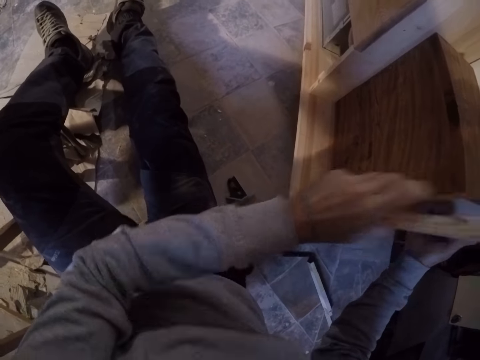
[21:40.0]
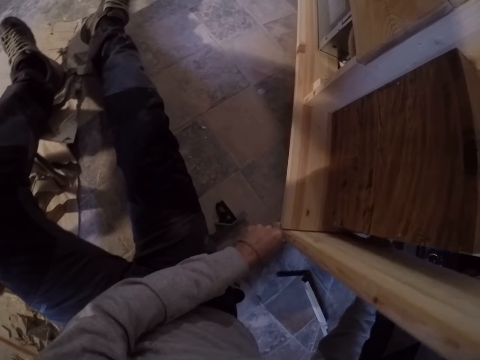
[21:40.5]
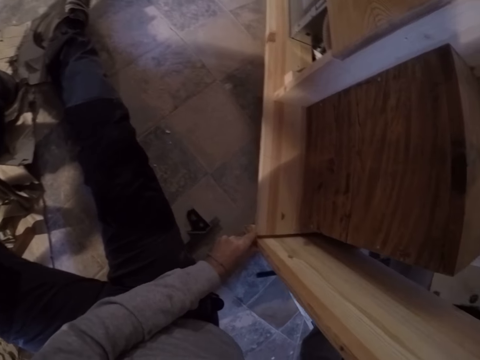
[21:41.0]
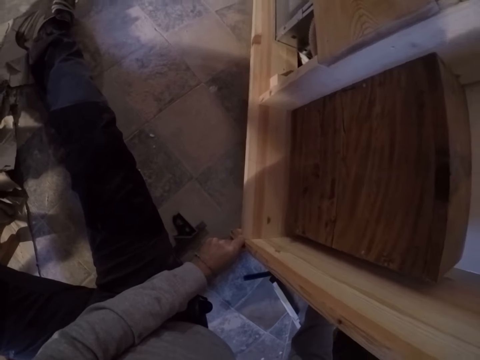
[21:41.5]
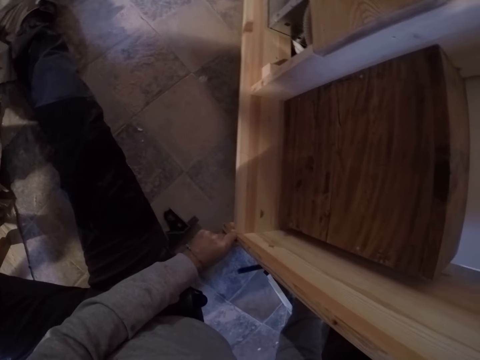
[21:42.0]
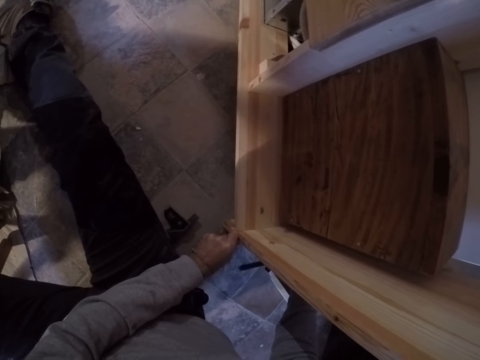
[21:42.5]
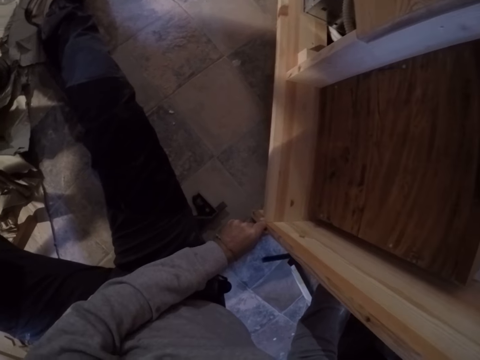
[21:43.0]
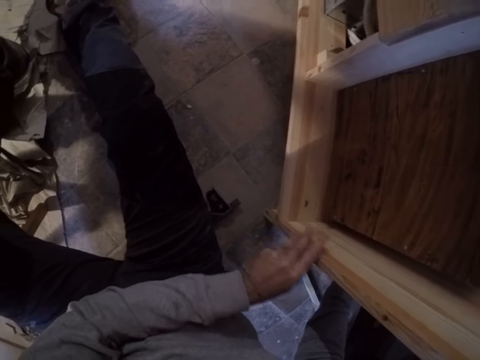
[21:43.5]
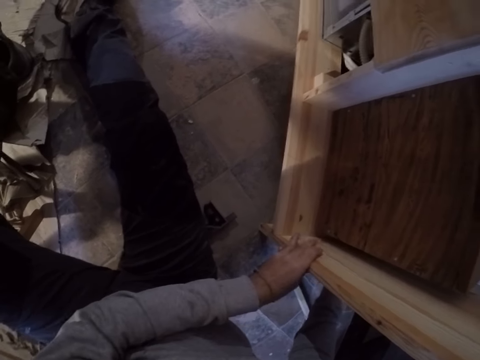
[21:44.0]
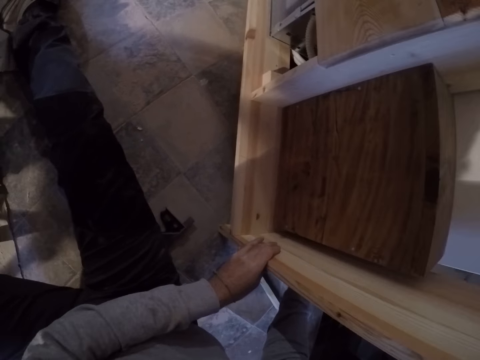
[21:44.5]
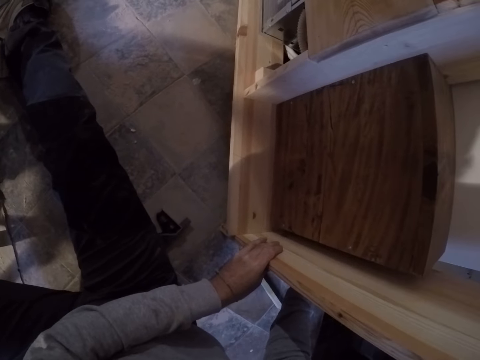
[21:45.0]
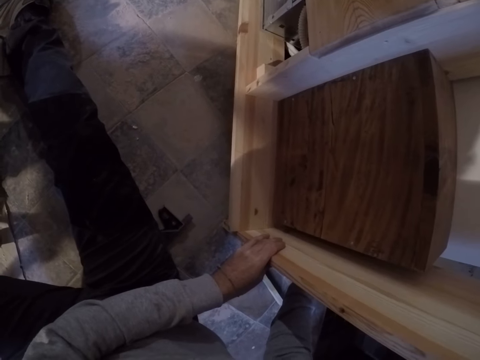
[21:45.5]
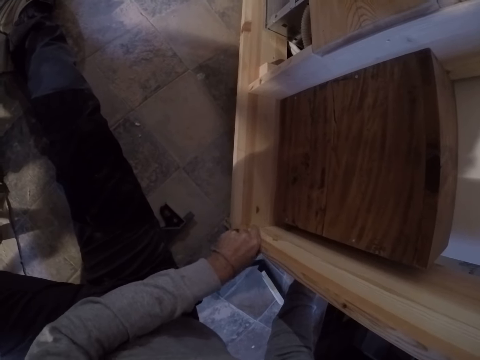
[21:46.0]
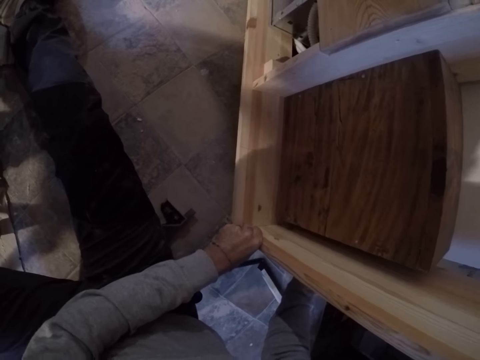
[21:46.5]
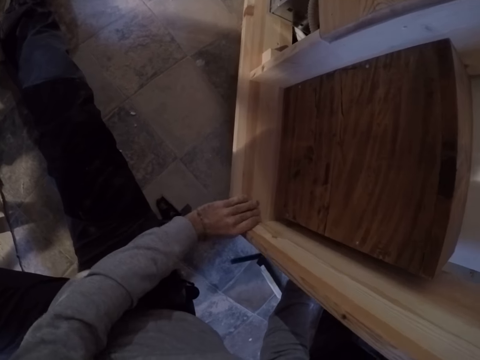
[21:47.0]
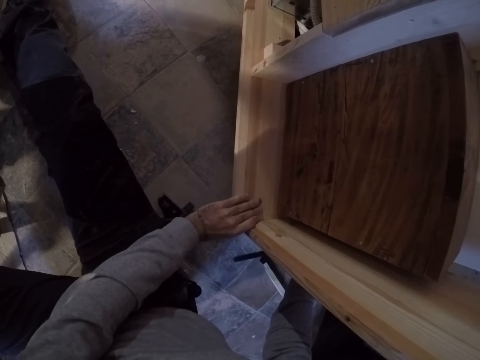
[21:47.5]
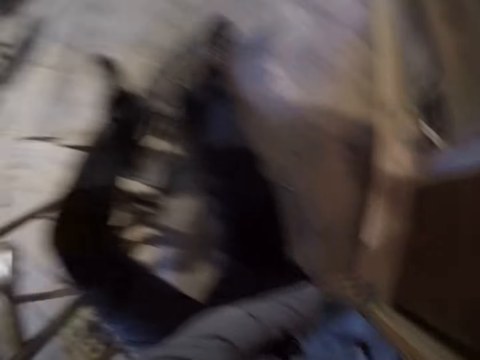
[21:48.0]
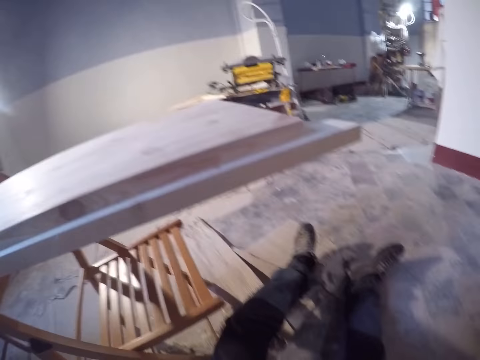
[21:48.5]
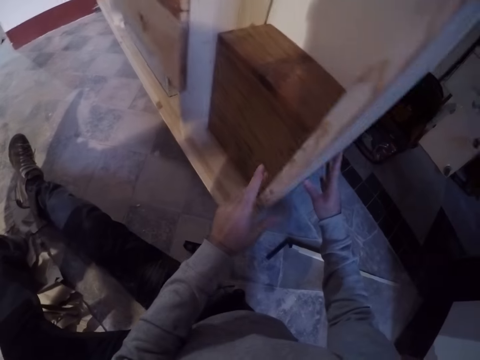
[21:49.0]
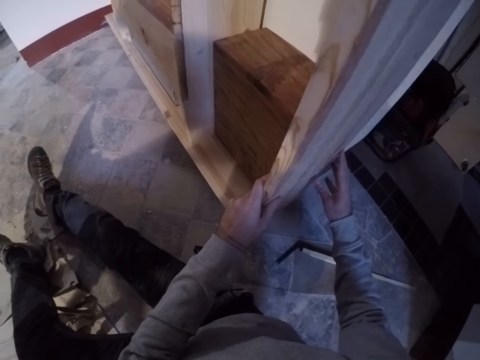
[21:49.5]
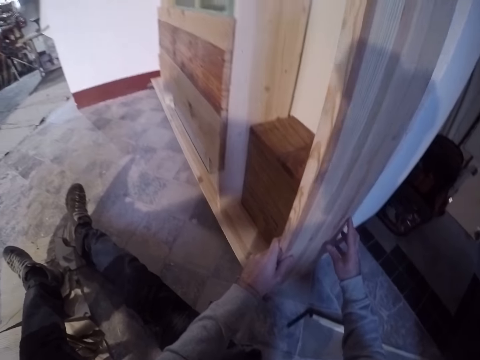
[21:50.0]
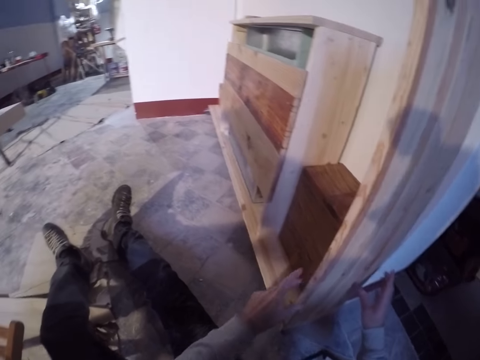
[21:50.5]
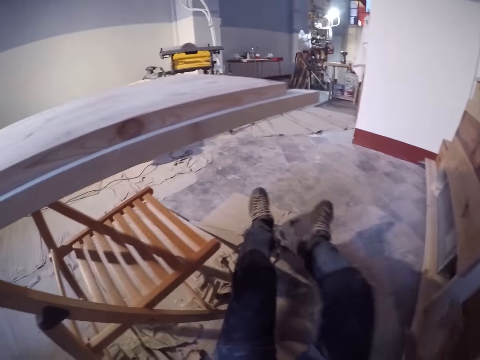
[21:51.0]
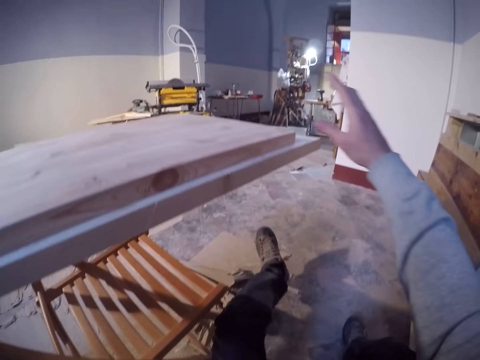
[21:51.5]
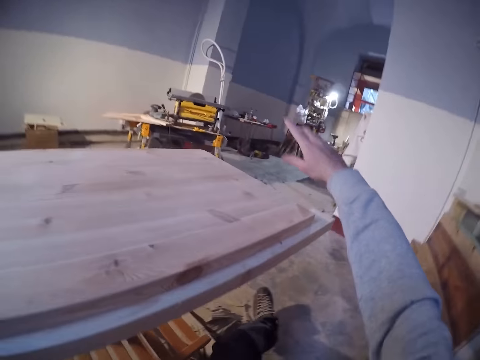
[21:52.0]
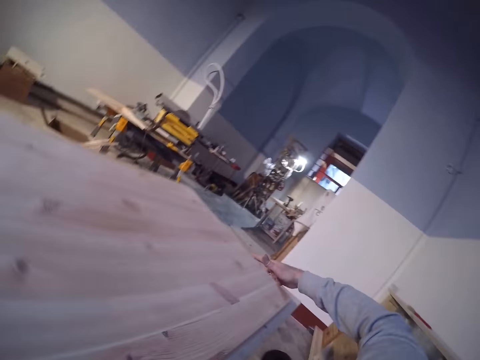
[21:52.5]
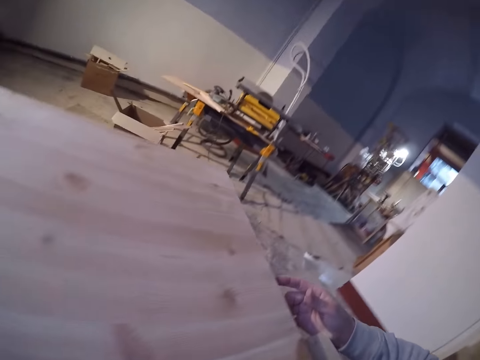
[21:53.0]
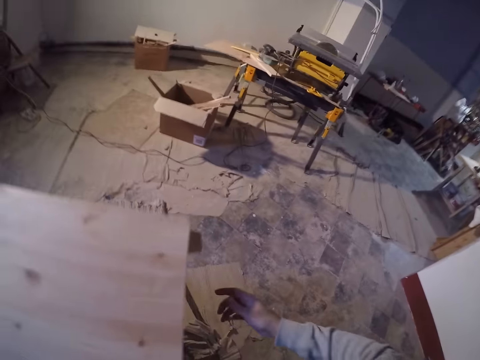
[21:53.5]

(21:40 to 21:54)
The camera wearer measures the timber on the cupboard. They turn around the room. They stand from the floor.

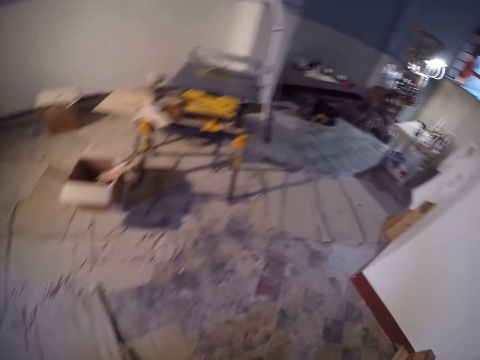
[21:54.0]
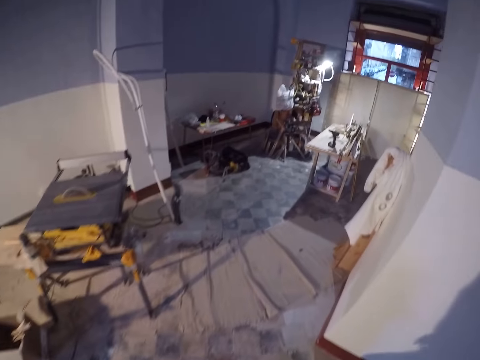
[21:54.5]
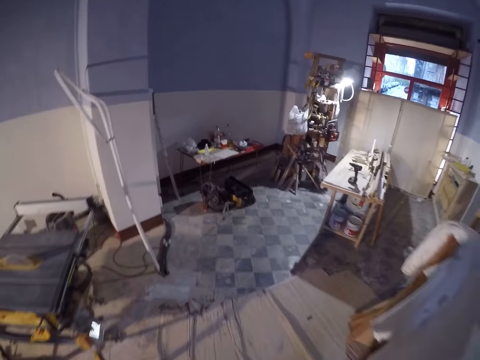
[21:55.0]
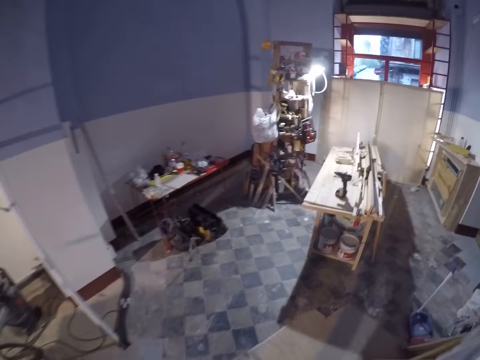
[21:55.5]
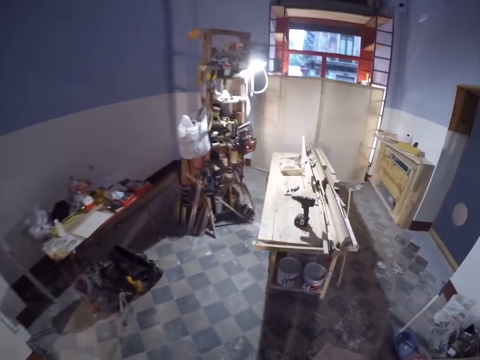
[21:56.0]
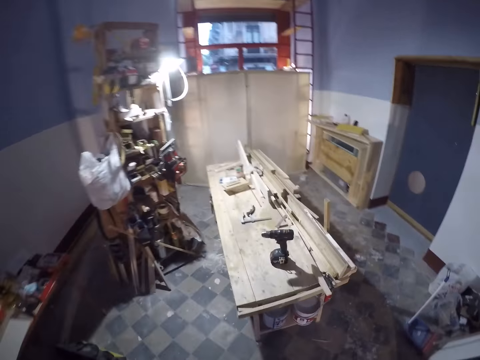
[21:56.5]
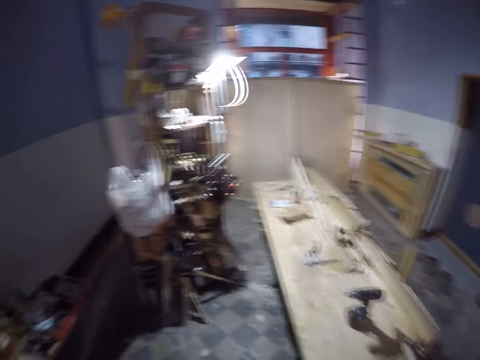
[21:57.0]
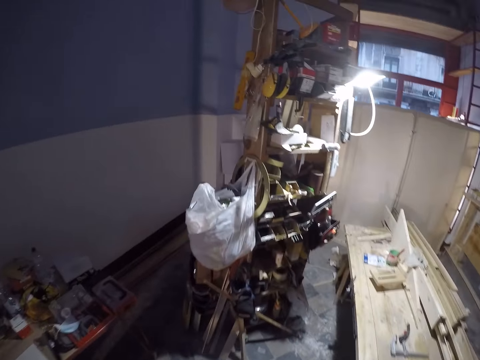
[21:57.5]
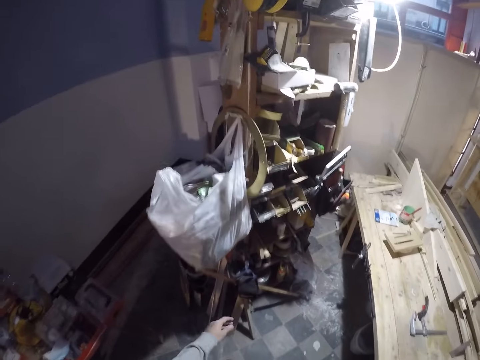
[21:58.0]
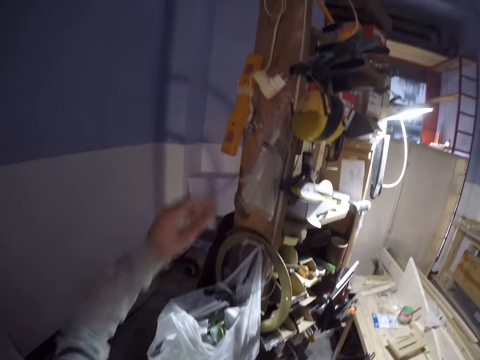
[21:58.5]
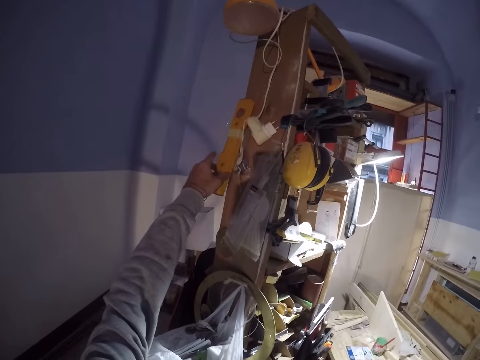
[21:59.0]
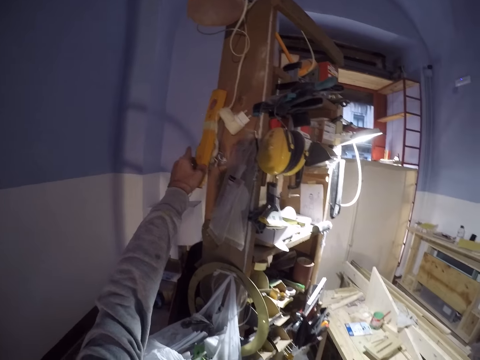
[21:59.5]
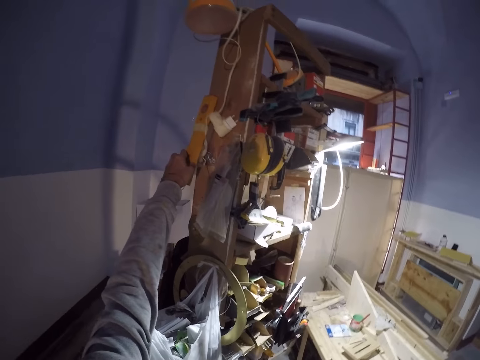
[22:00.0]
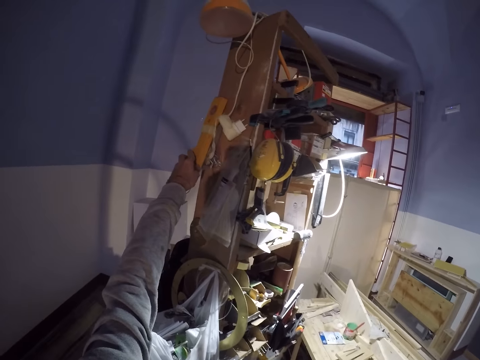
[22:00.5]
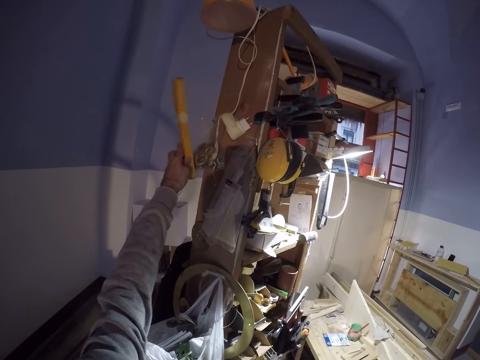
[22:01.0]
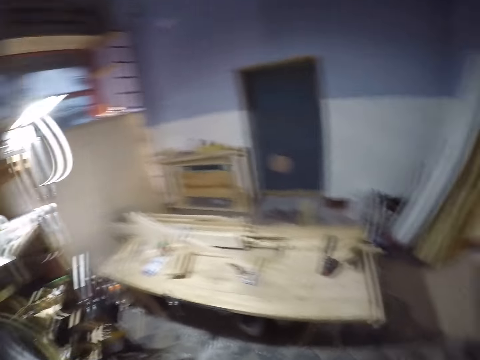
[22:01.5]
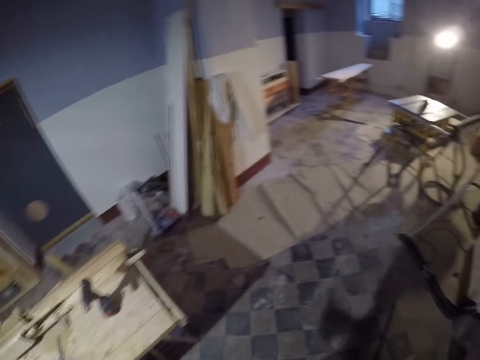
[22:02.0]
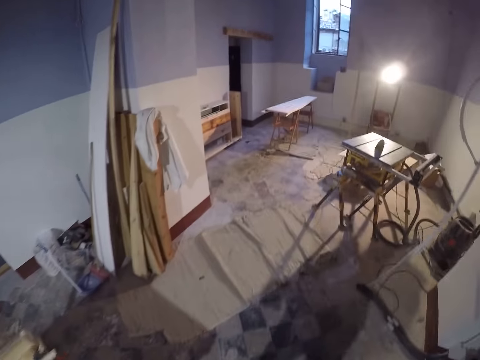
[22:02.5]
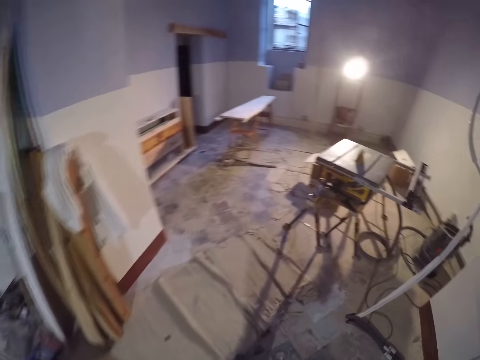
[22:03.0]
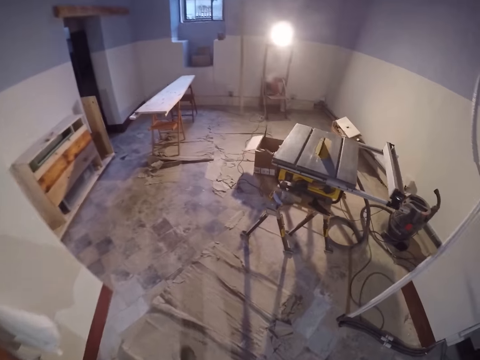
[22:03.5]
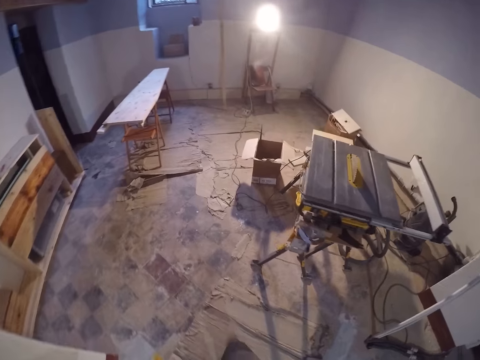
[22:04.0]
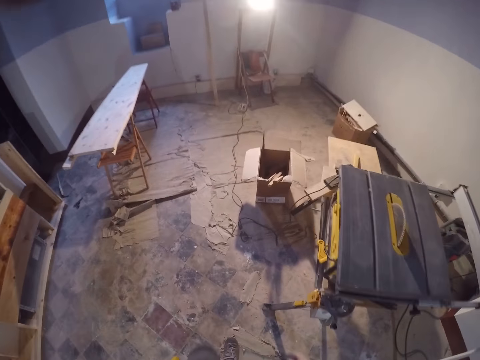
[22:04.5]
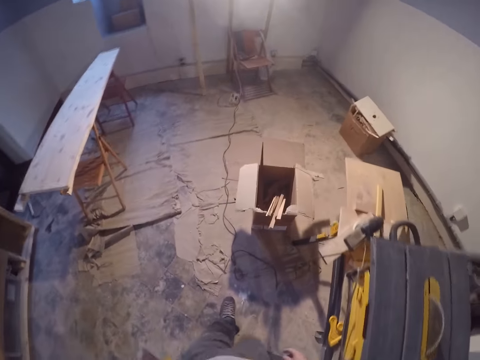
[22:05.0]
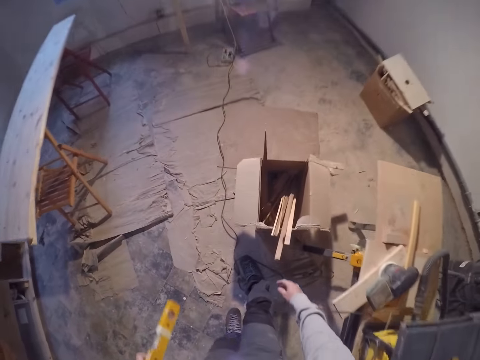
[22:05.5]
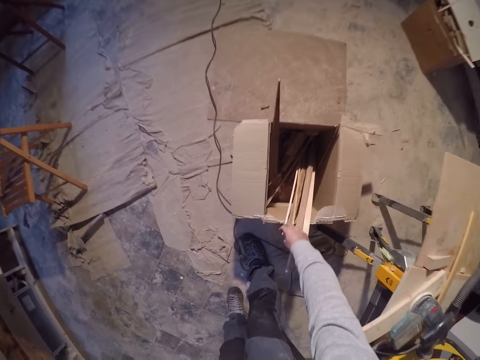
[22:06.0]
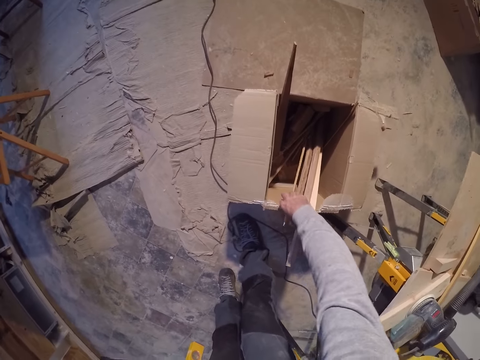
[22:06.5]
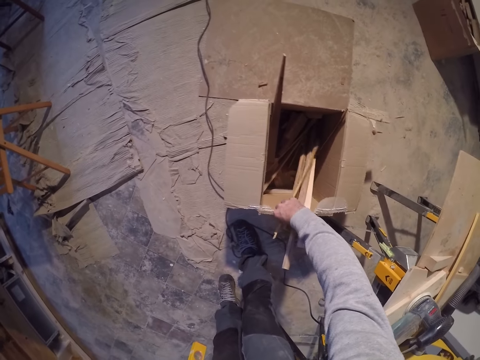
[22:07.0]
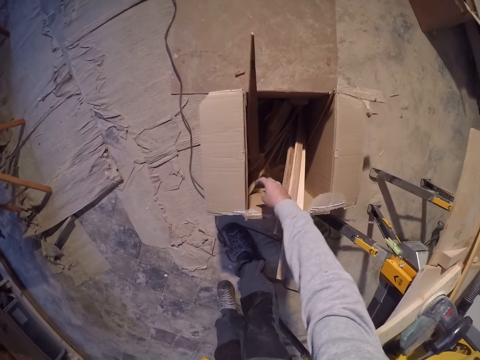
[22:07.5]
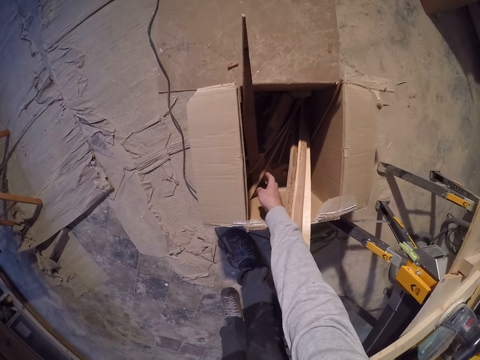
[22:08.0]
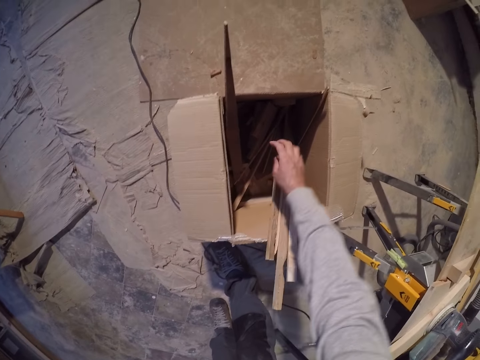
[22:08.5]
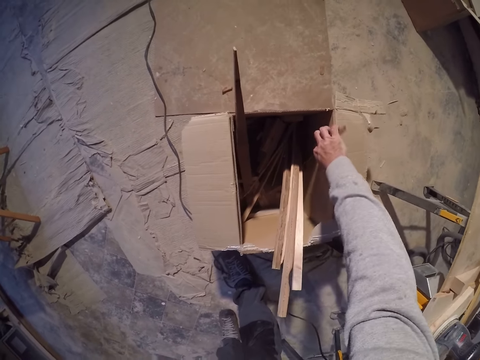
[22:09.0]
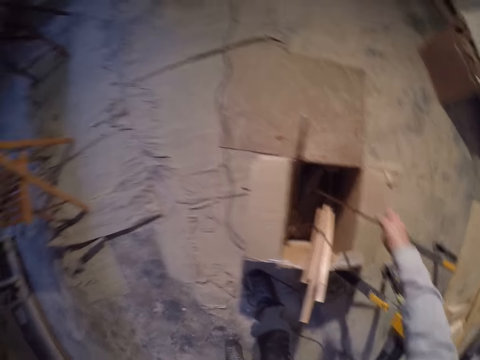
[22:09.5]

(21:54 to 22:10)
The camera wearer walks towards the shelf. He picks a spirit level hanging on the shelf in the workshop with his left hand. He turns around the room. He walks towards the box. He picks a long thin piece of wood from the box on the floor of the workshop with his right hand.
